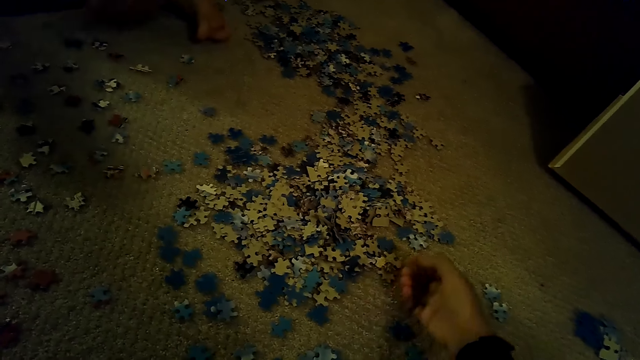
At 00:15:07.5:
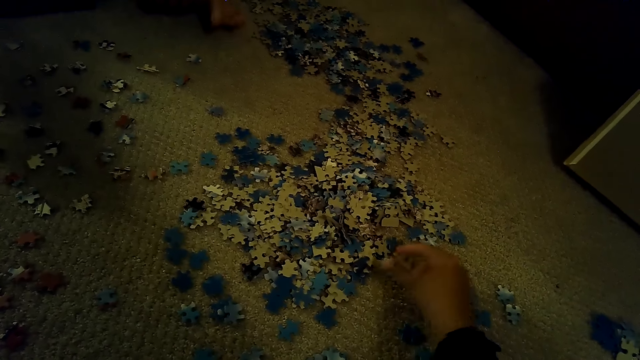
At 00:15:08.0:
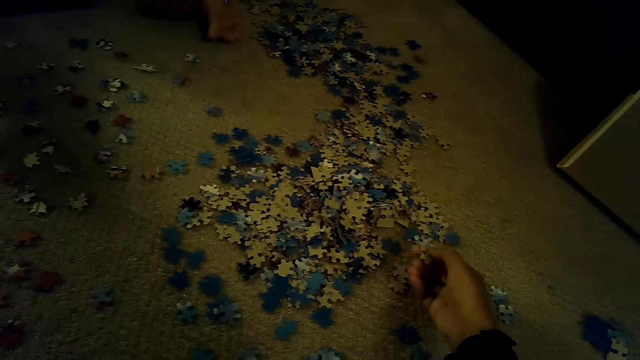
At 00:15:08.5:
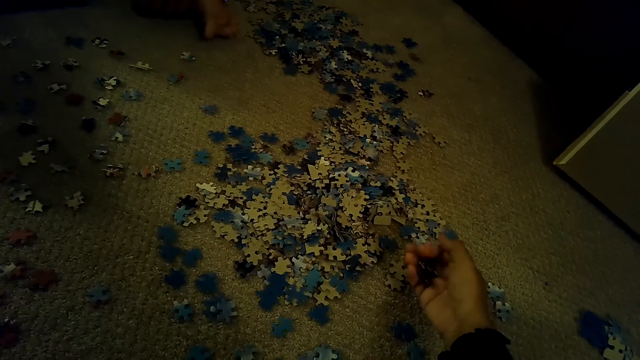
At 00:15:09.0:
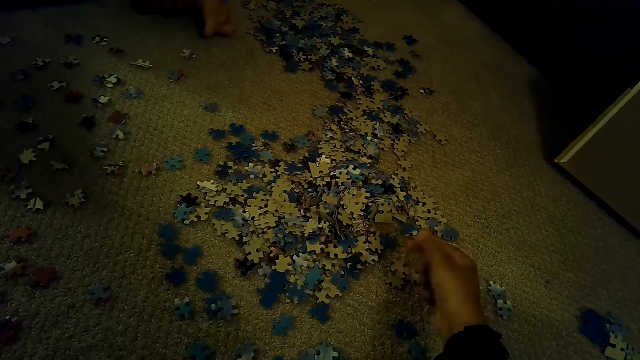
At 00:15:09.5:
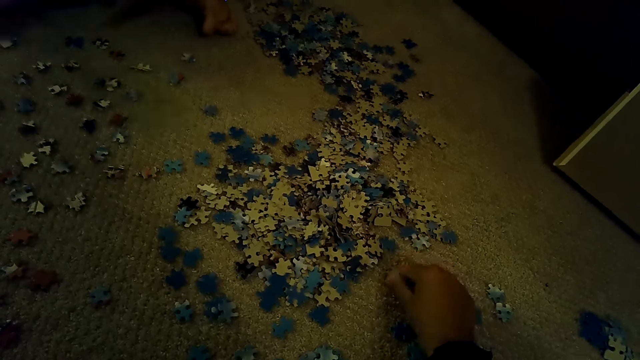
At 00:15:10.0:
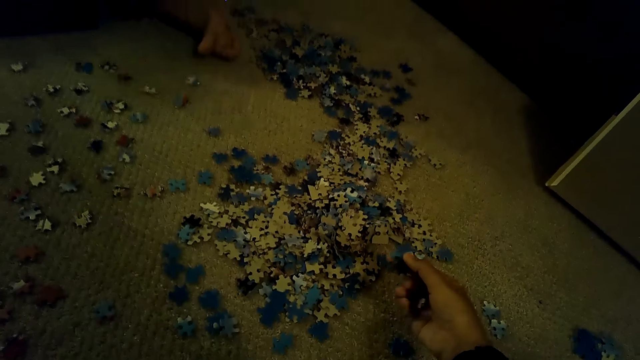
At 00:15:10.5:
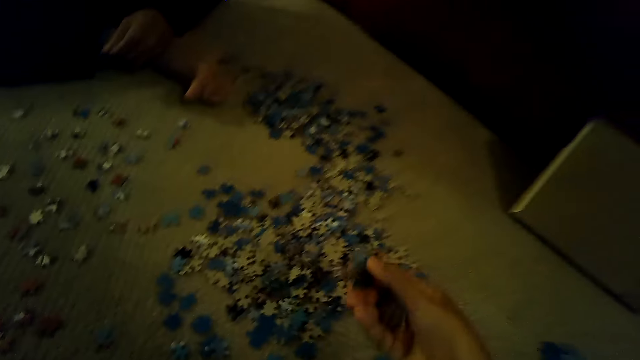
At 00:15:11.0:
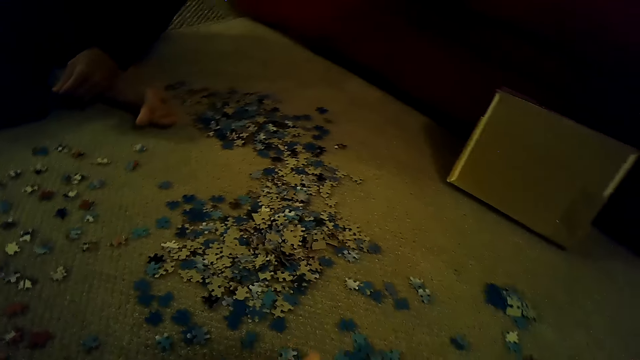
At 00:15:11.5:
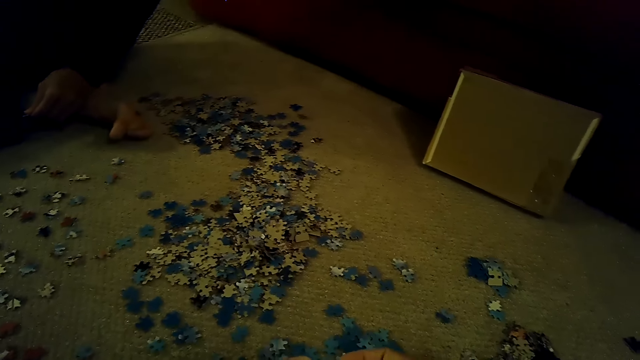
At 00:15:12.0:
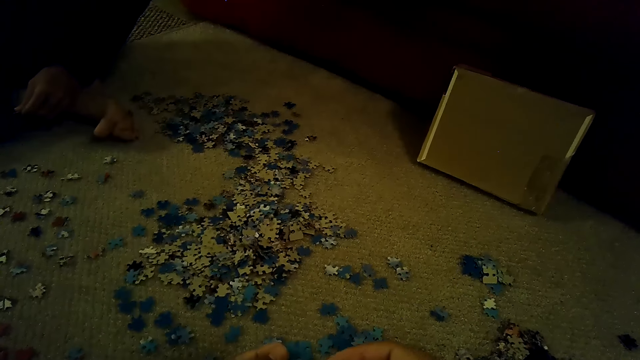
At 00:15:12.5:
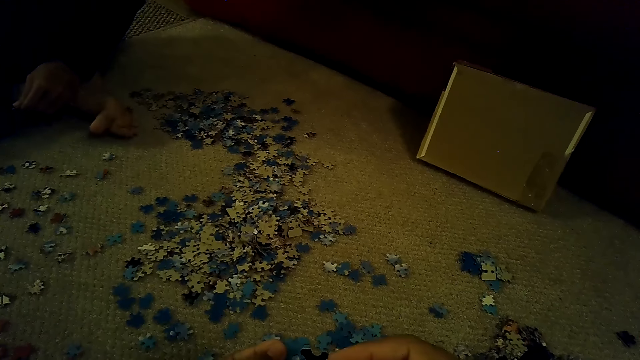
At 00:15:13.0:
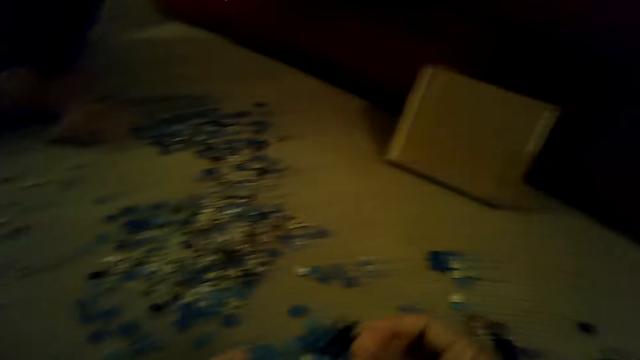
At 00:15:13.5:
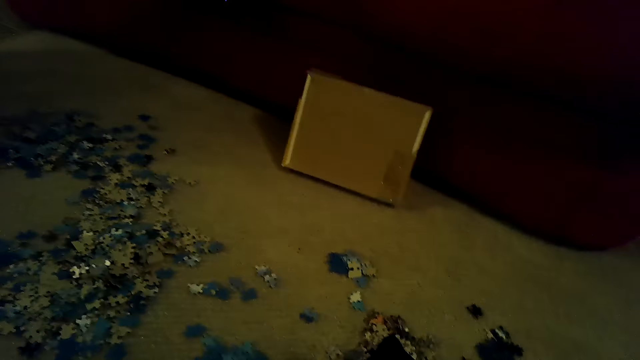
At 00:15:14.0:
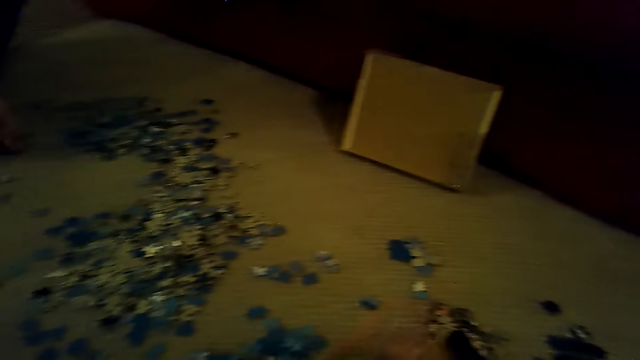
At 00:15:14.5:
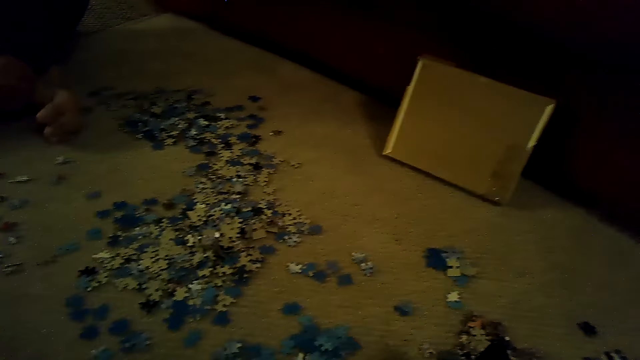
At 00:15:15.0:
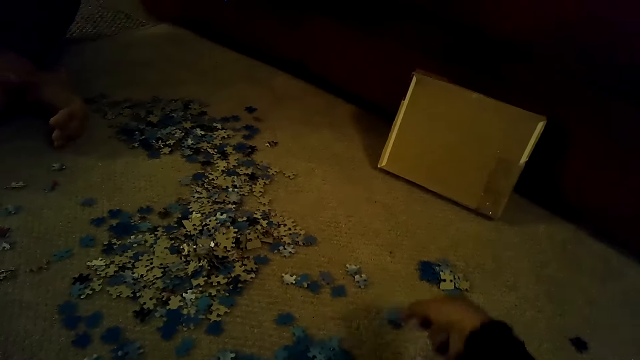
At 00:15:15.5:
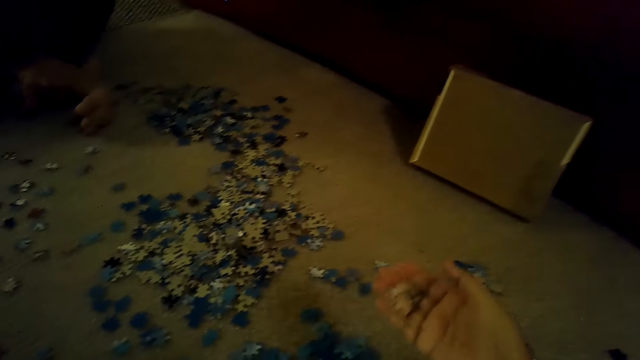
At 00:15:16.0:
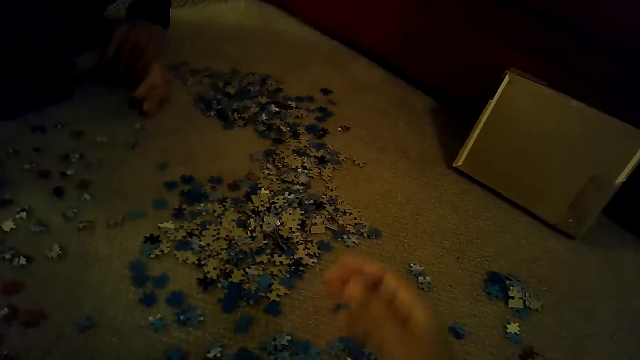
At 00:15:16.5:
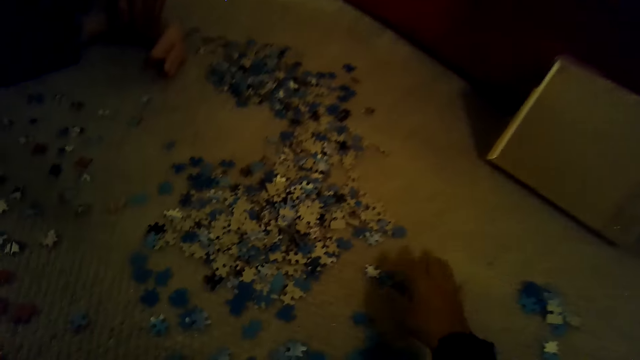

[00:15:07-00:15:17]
The camera wearer picks up the jigsaw puzzle pieces. They look around.

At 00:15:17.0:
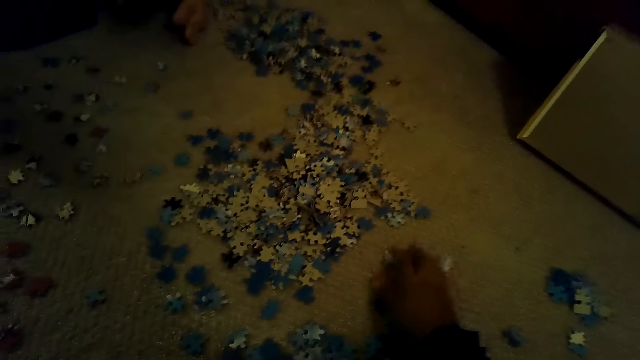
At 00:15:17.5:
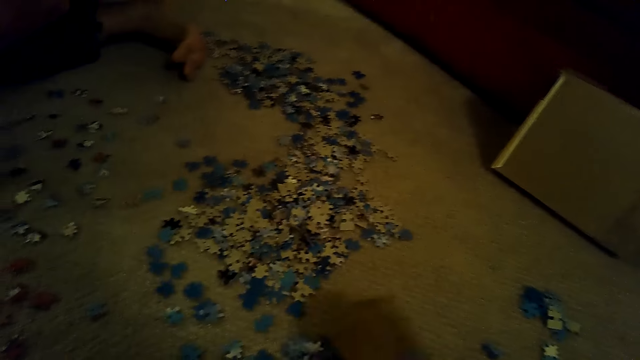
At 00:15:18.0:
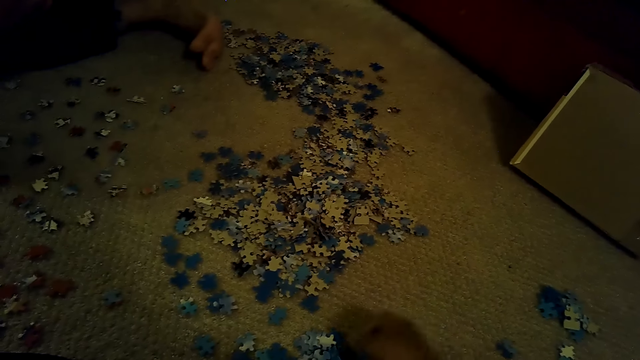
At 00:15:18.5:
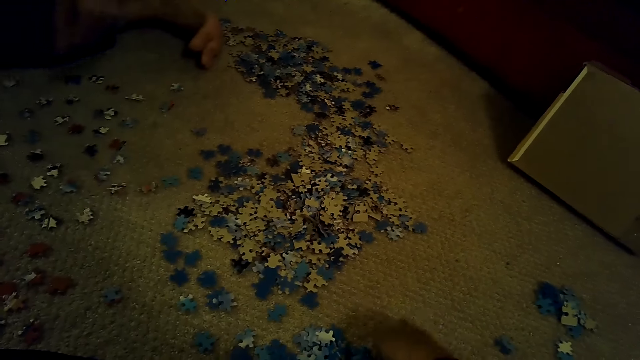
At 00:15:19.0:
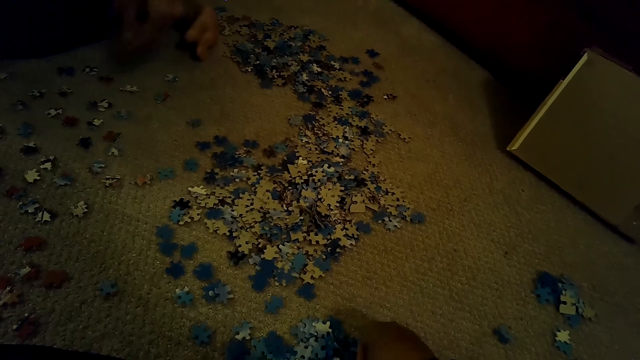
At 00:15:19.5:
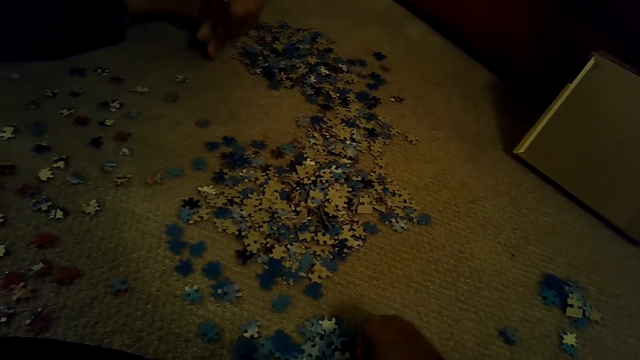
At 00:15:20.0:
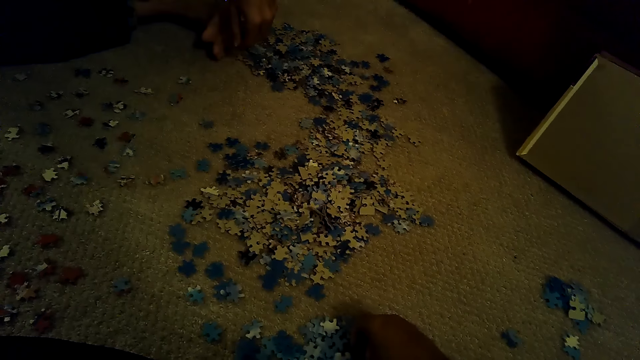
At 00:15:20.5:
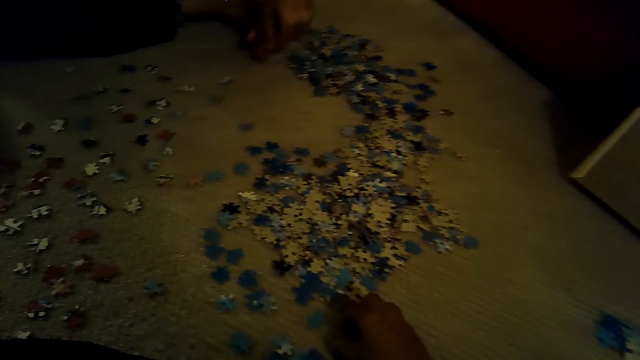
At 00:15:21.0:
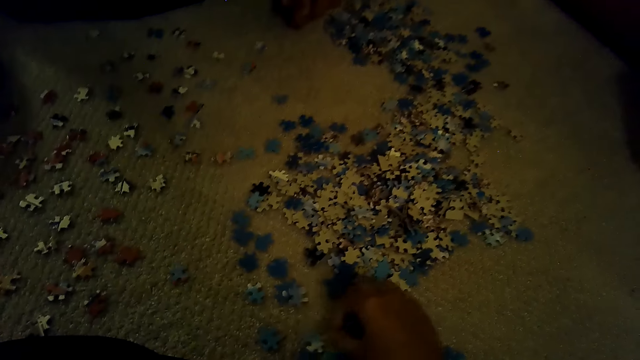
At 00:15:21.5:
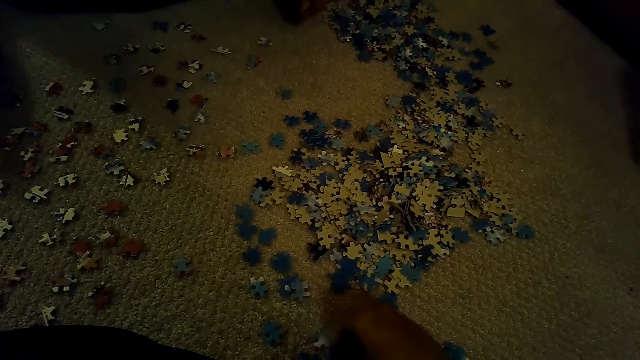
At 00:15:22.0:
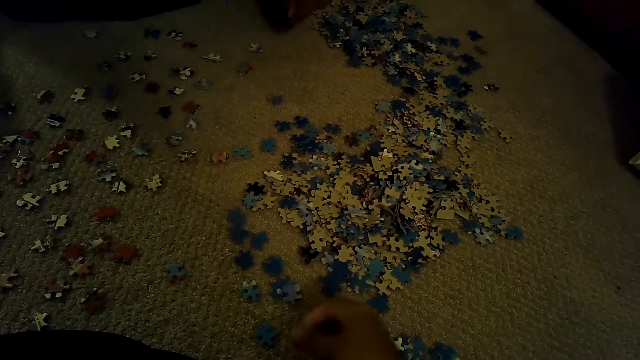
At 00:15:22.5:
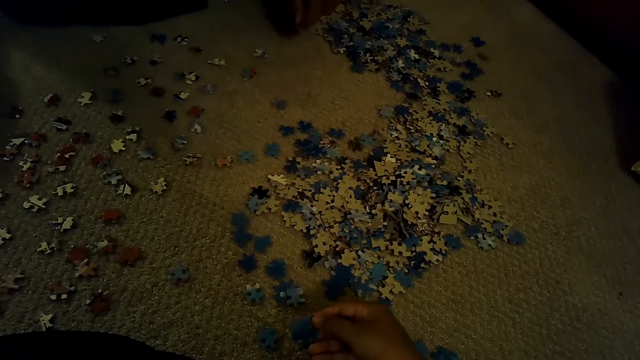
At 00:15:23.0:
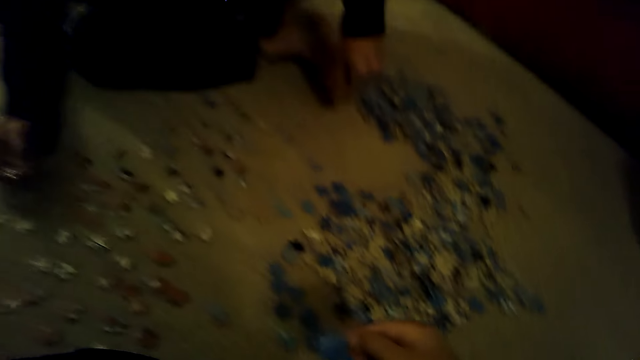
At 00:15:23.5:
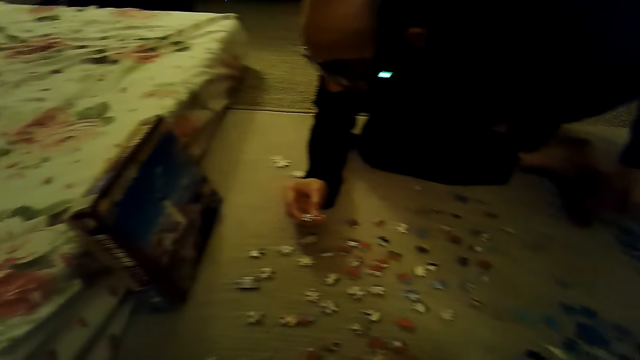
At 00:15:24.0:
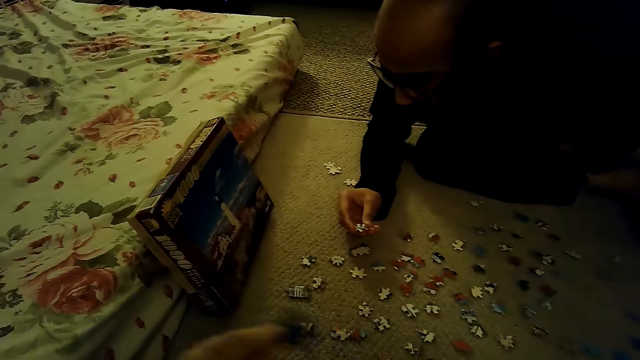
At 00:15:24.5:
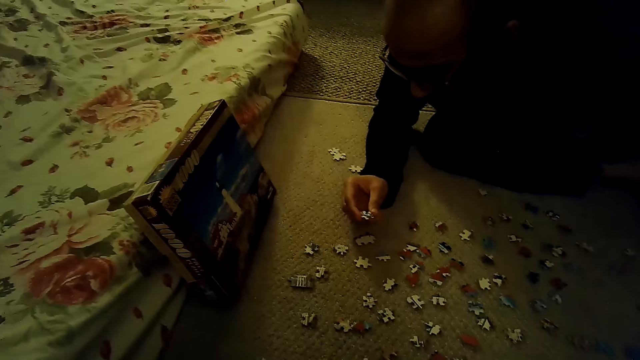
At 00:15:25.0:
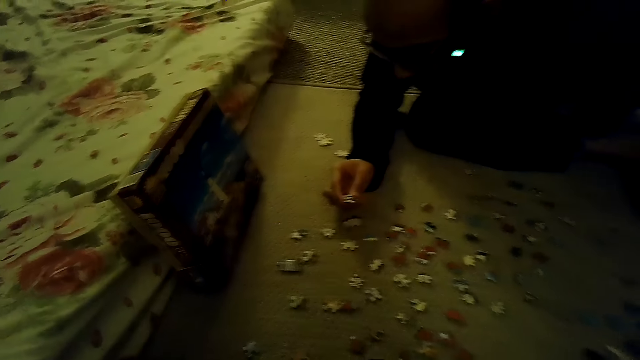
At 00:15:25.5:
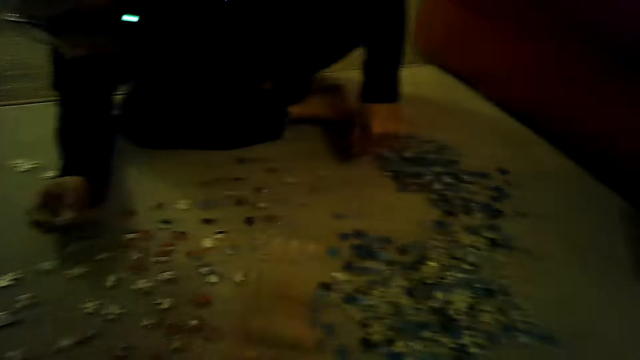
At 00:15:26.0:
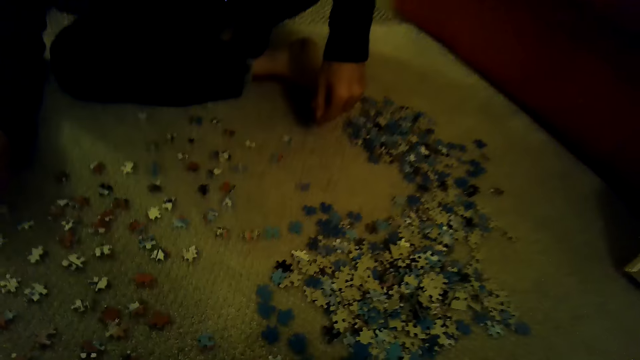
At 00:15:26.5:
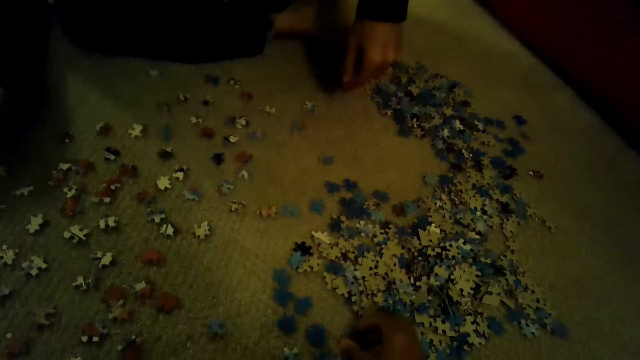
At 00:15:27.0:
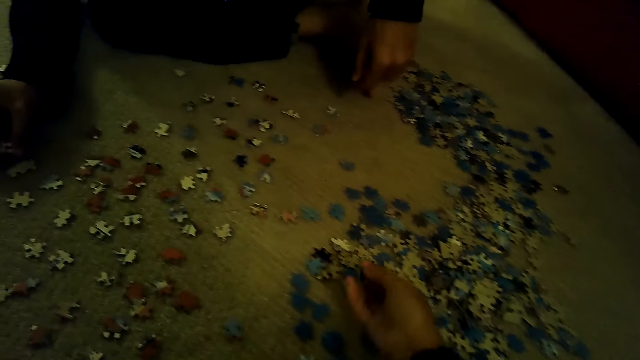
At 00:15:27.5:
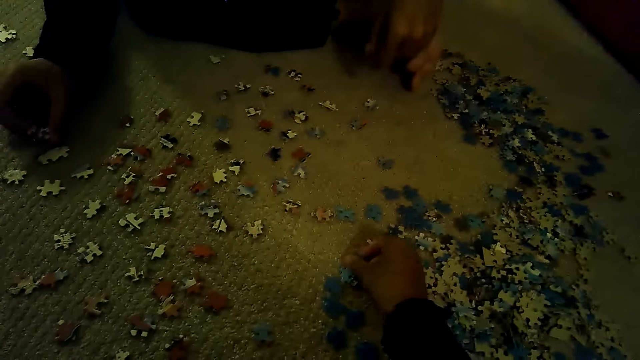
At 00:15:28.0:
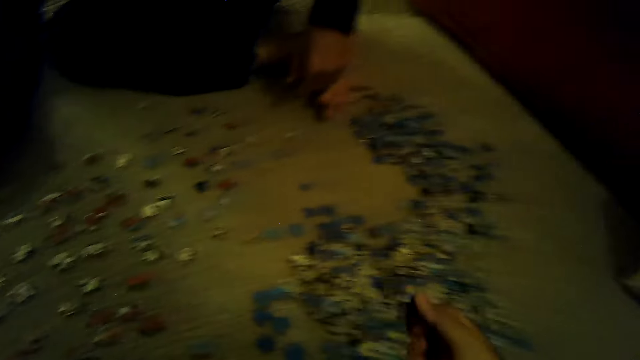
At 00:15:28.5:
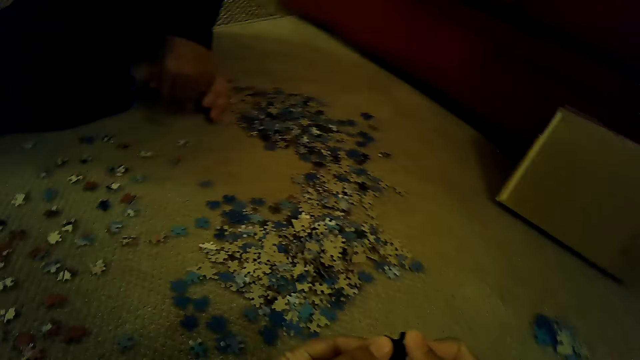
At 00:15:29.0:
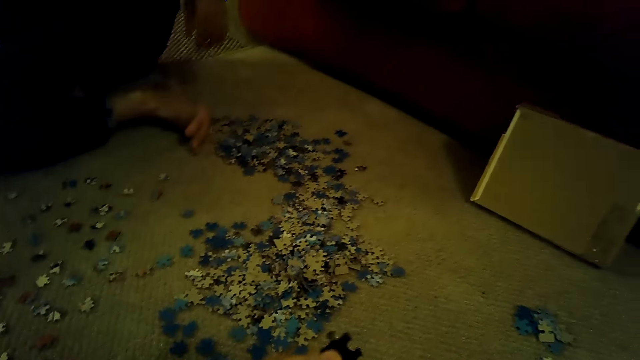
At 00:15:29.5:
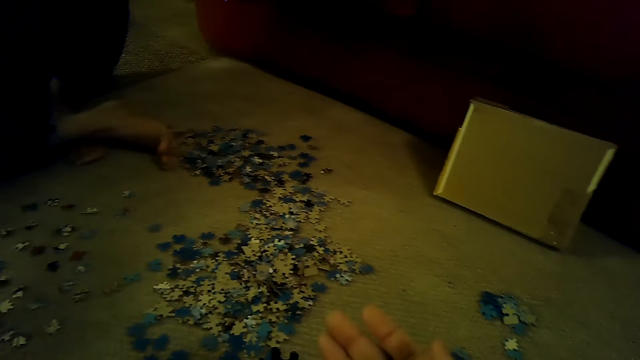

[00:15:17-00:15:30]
The camera wearer plays a jigsaw puzzle. A man stares at the piece of the jigsaw puzzle. The camera wearer stares at the box of the jigsaw puzzle. They stare at the pieces of the jigsaw puzzle and sort the pieces of the jigsaw puzzle.
